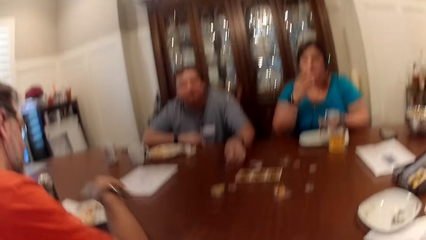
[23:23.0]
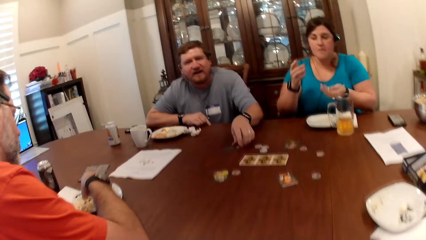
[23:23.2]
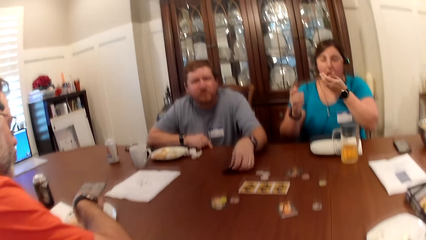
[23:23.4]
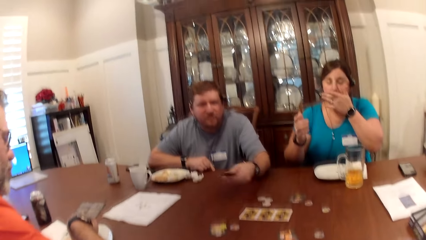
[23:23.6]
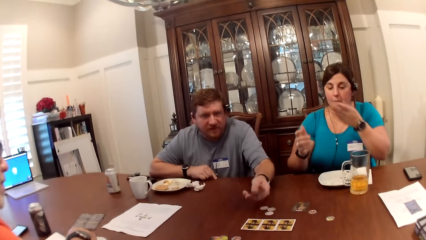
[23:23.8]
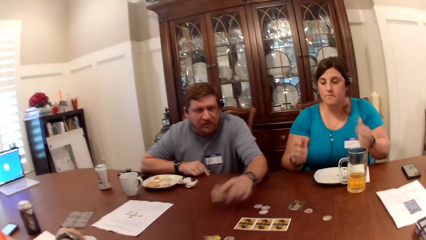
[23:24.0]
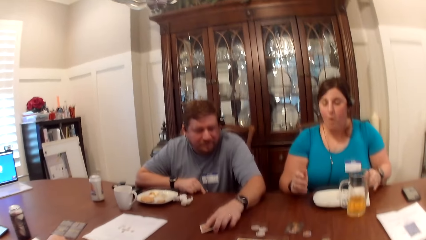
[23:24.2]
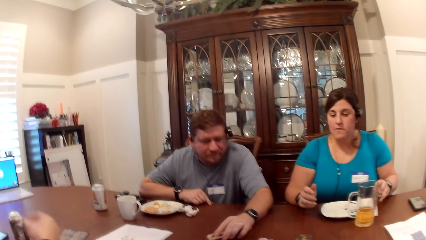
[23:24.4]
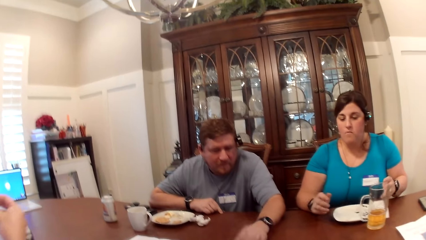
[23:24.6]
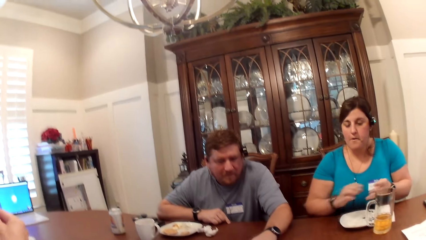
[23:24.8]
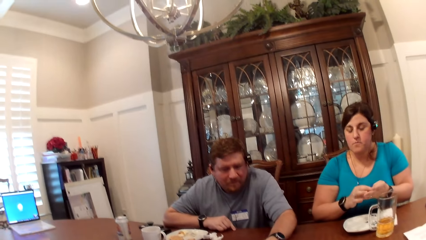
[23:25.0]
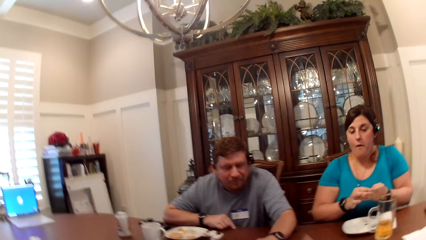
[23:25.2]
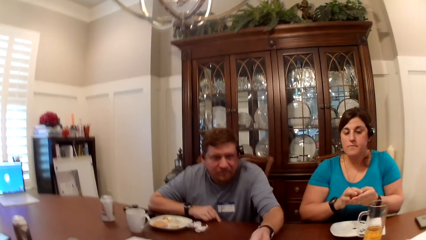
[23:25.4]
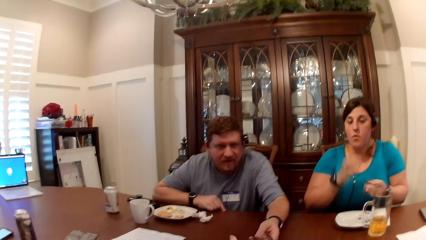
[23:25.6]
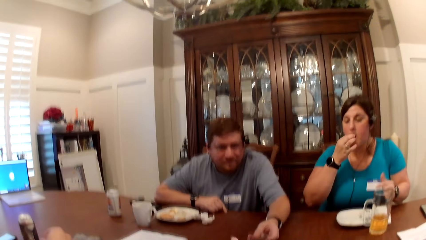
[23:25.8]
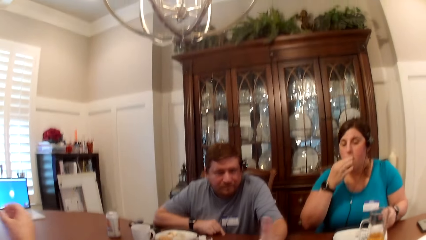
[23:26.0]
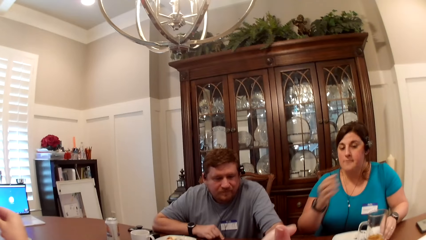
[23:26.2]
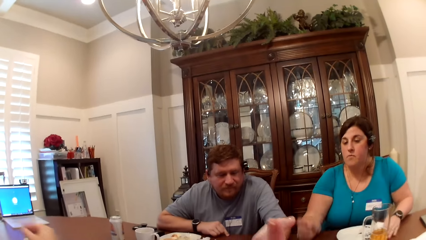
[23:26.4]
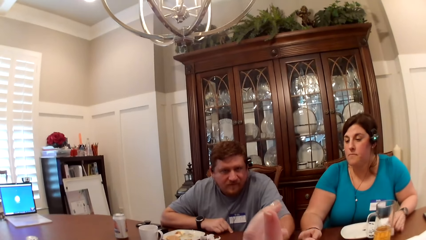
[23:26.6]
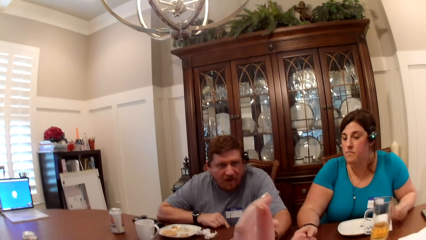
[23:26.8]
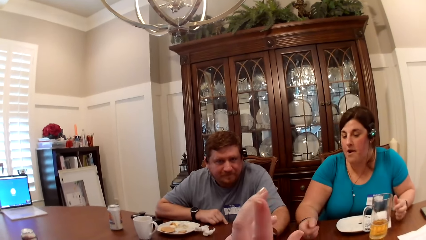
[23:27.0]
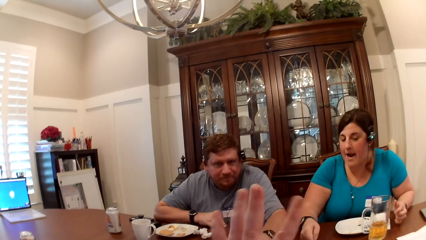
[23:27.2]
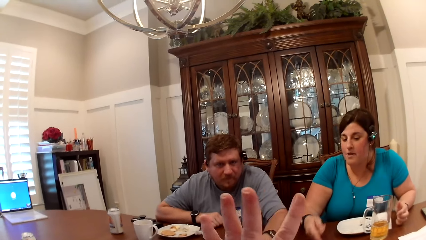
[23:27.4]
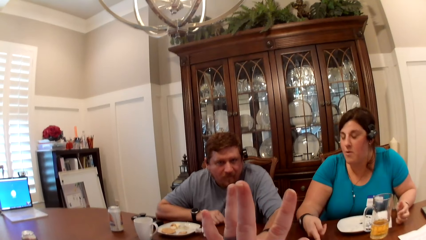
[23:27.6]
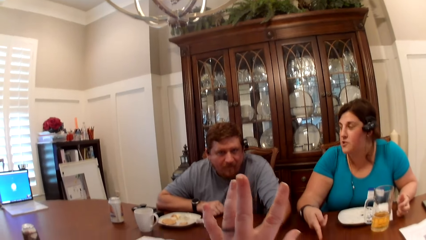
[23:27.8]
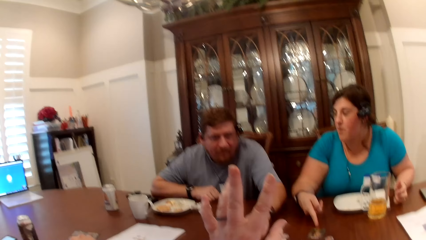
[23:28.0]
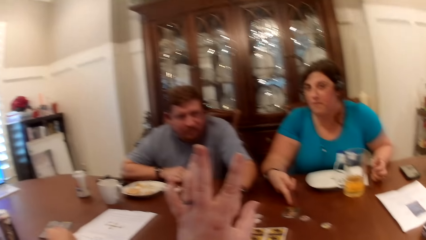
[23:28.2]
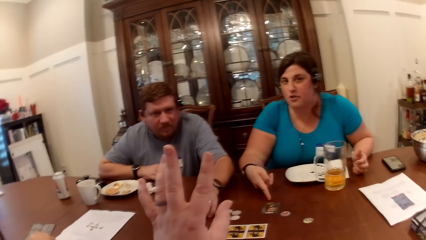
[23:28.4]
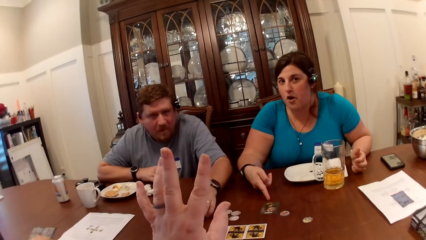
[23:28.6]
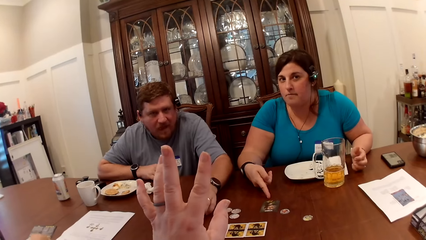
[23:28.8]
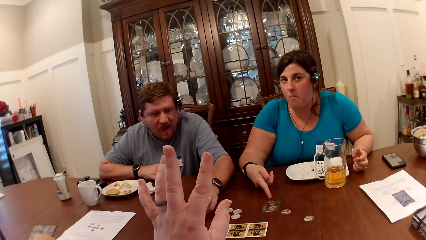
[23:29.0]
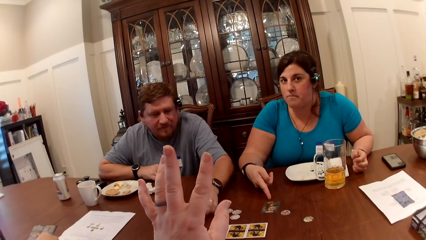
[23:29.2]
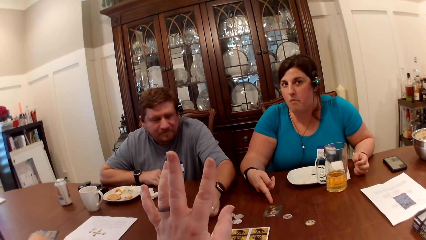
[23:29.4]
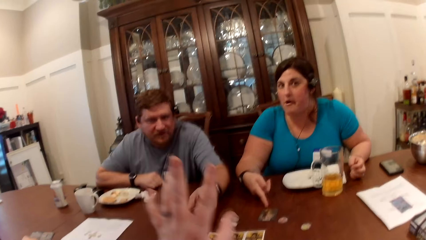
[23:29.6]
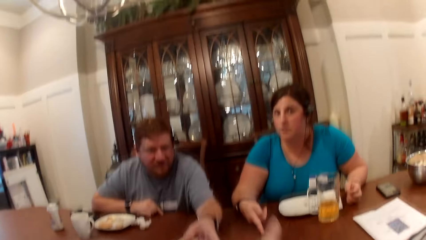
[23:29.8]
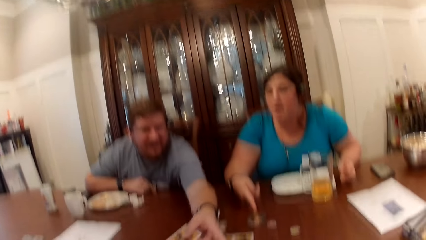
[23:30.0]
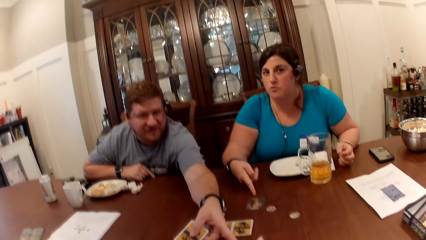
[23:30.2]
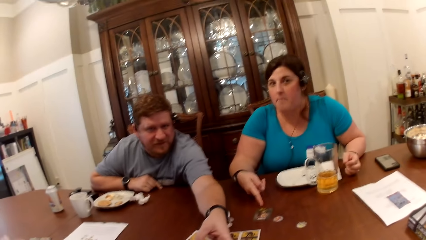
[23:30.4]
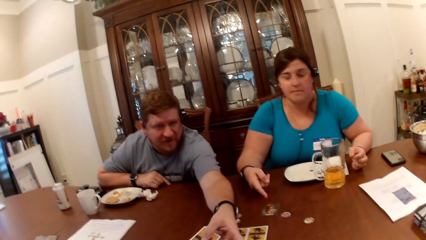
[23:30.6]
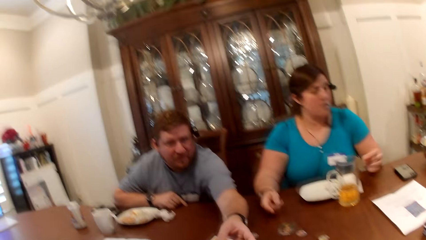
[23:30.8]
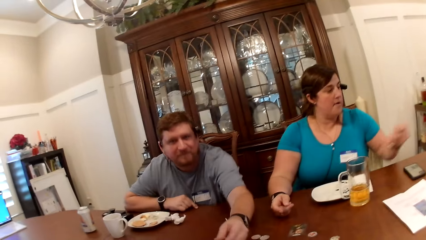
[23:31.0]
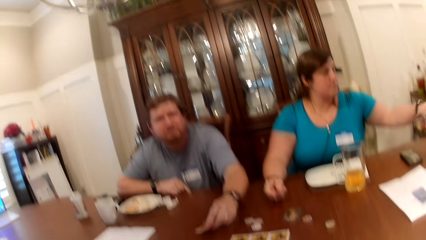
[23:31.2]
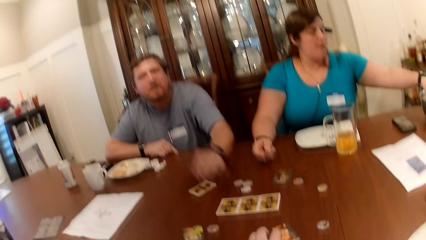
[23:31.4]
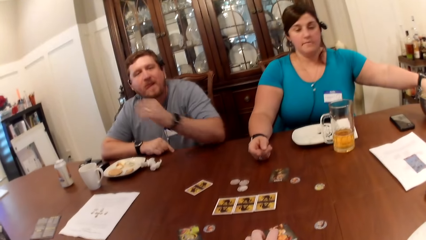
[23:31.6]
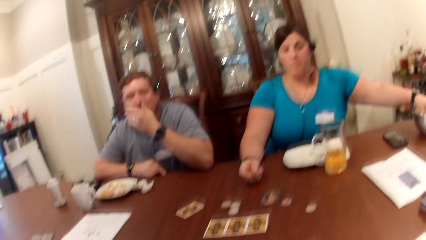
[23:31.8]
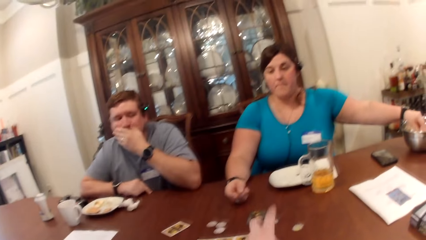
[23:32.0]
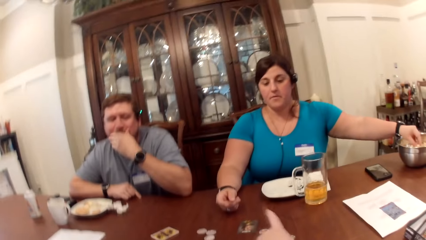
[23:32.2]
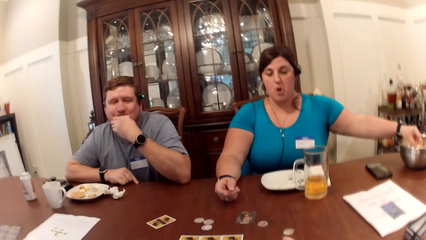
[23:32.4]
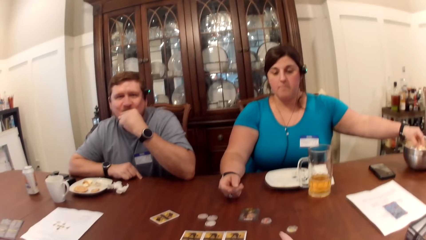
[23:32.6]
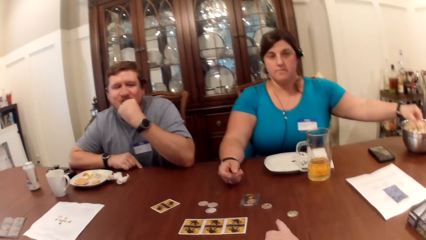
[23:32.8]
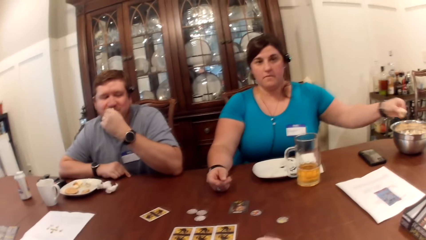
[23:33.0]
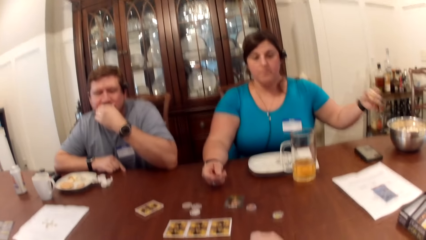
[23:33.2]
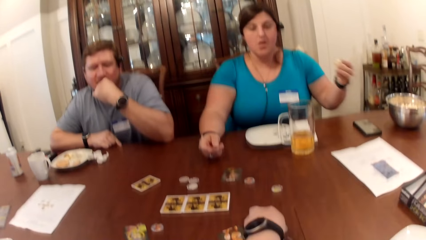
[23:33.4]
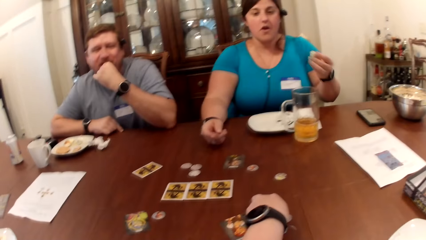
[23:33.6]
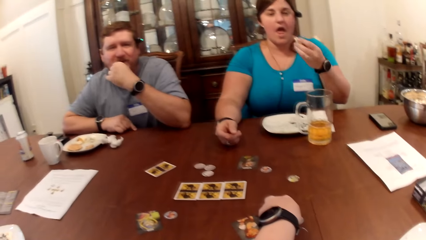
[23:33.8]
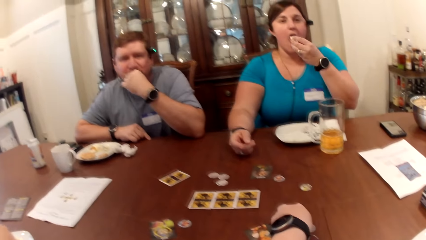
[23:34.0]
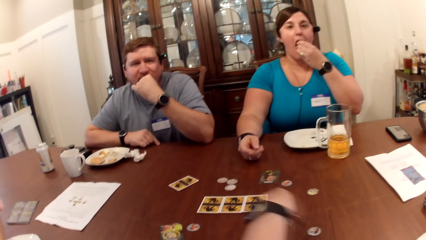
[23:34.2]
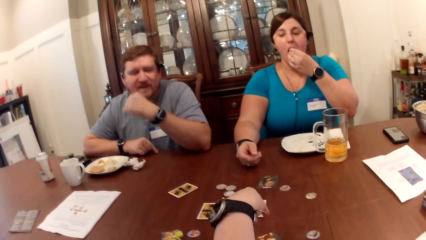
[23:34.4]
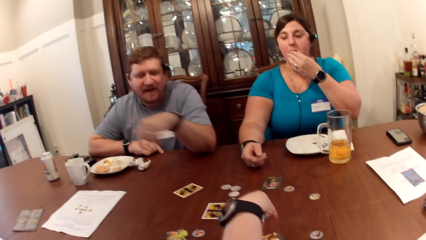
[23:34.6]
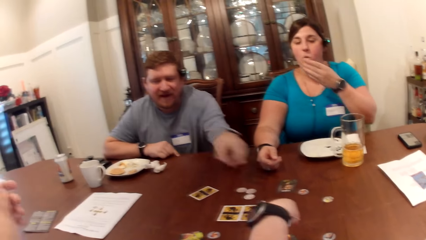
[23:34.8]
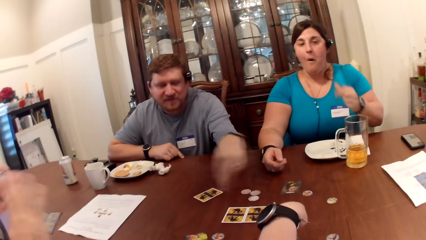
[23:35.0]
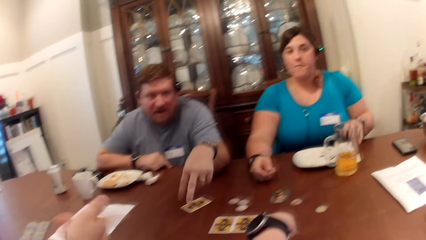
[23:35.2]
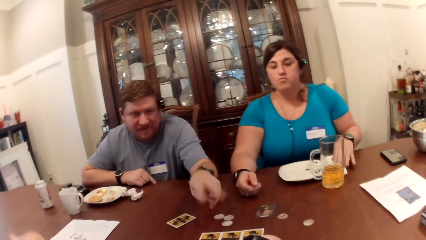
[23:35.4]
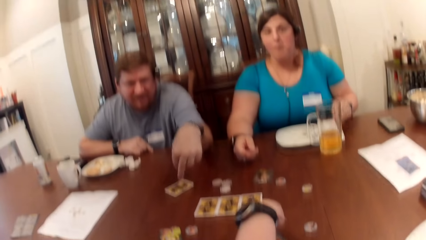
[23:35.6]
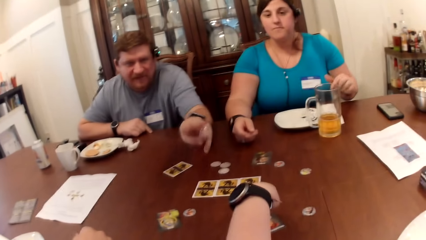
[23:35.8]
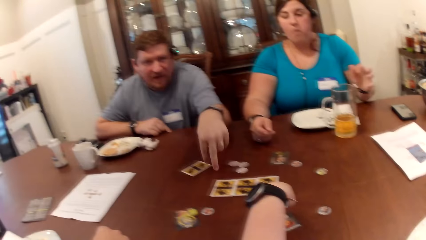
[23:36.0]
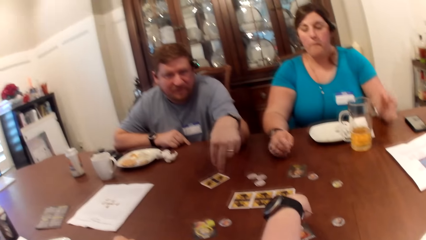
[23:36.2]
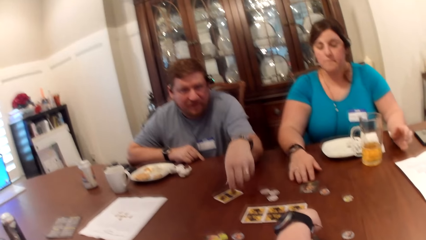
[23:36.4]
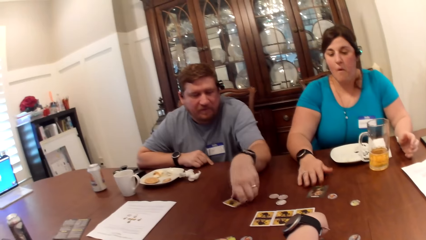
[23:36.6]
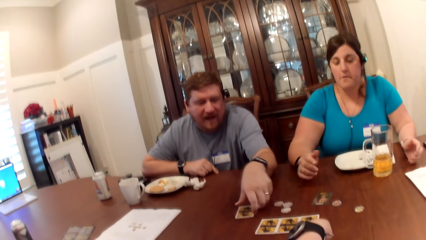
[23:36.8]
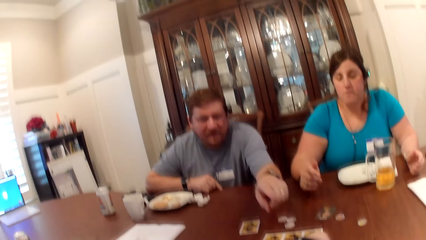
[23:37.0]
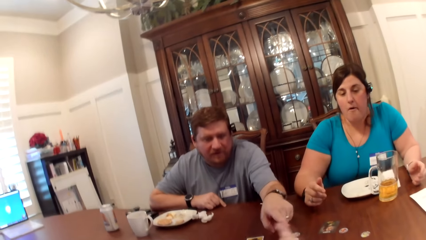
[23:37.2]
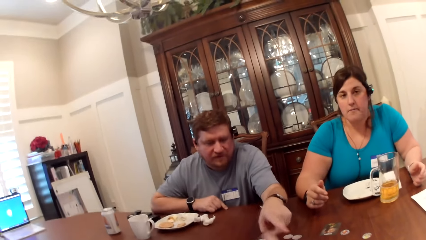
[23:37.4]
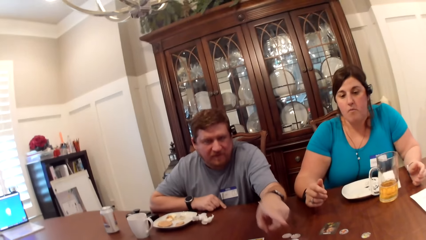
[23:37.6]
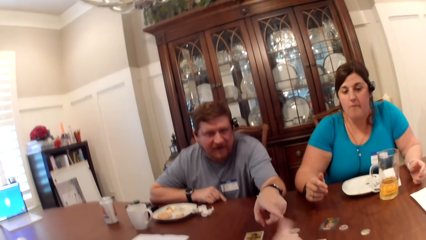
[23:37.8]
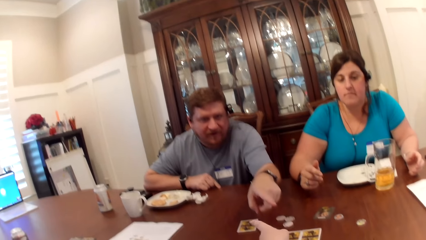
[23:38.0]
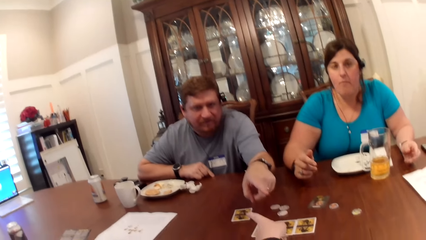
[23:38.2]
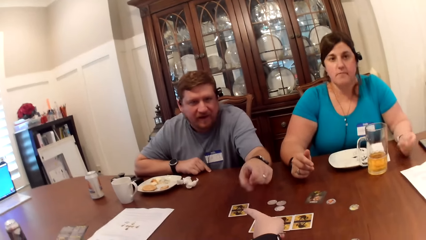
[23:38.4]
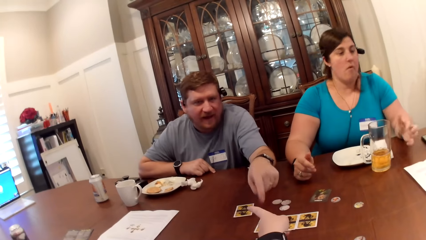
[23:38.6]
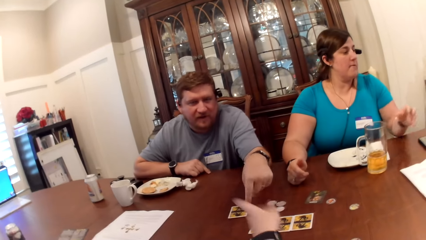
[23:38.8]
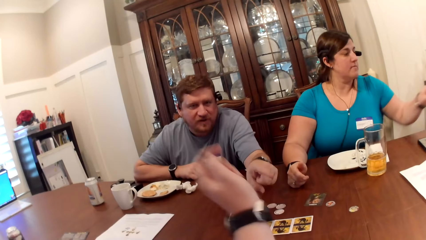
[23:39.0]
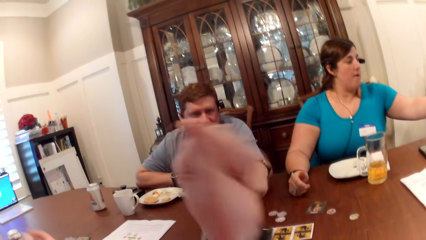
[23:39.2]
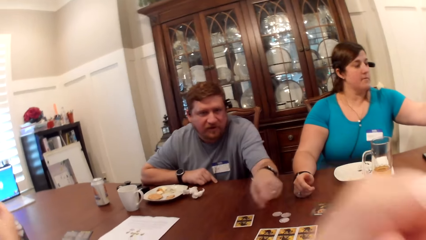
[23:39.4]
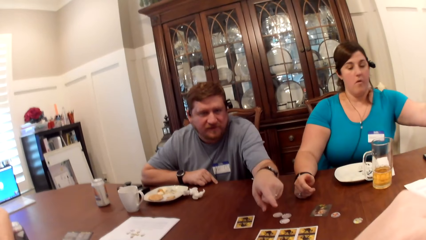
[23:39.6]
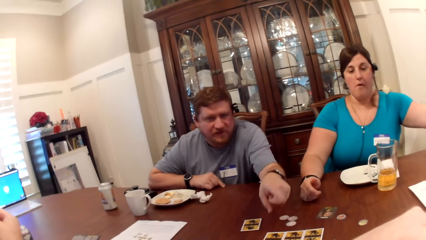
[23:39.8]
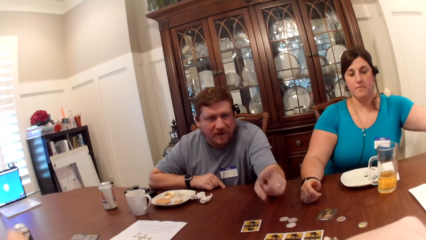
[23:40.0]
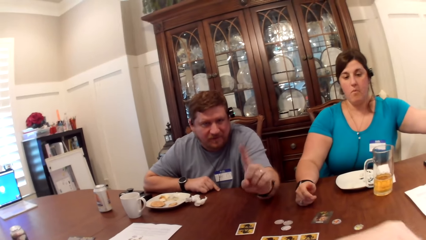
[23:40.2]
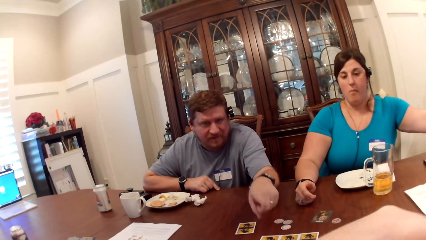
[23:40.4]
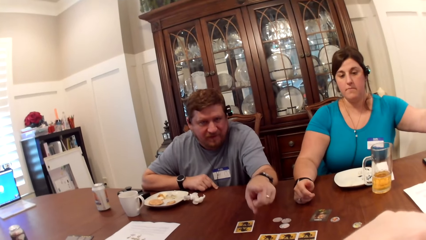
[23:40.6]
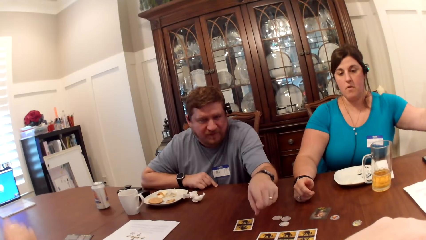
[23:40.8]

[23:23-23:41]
A man talks. Another man picks up a card with his left hand. The other man talks. The other man points at the camera wearer with his left hand. The first man talks. A woman picks food from the bowl with her left hand. The camera wearer talks. The woman eats with her left hand. The other man eats. The first man talks.
